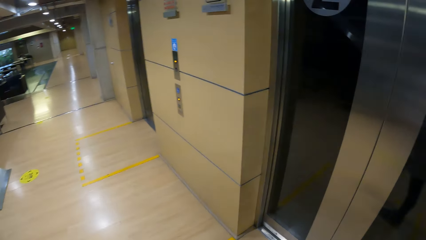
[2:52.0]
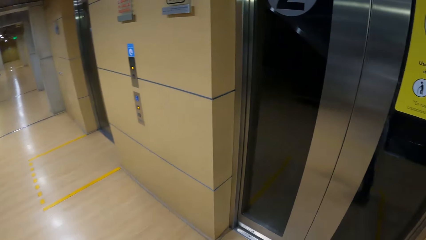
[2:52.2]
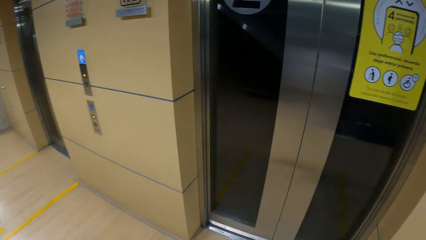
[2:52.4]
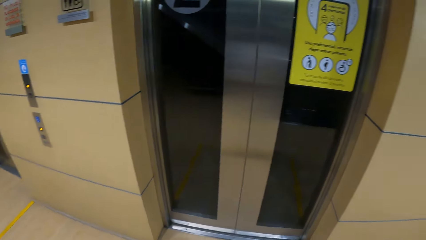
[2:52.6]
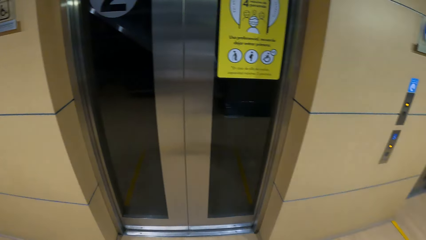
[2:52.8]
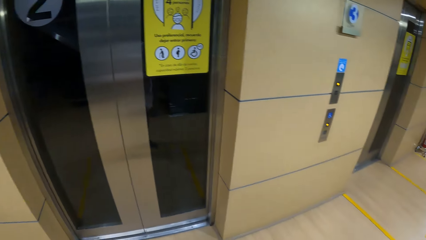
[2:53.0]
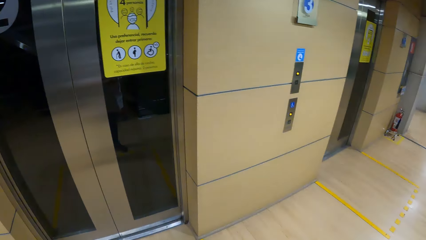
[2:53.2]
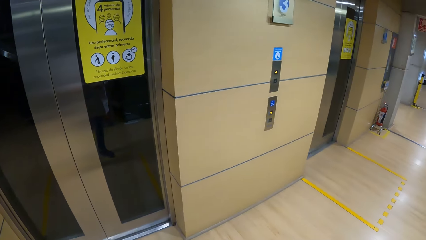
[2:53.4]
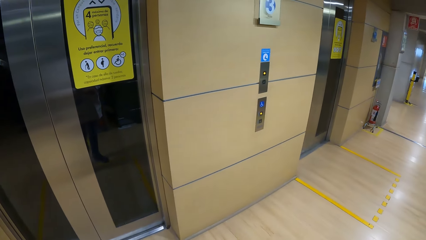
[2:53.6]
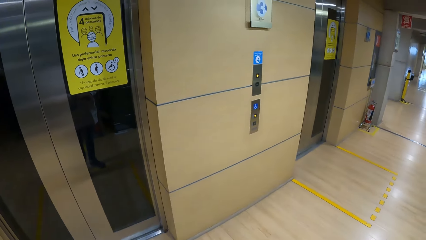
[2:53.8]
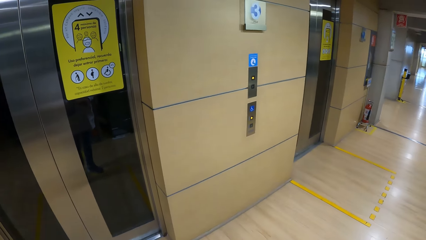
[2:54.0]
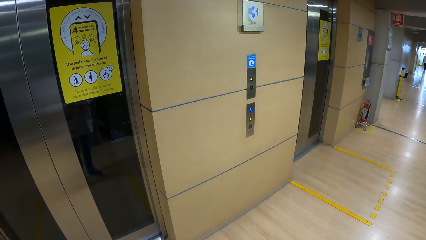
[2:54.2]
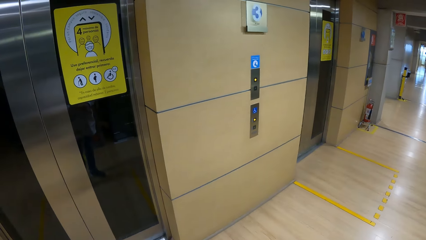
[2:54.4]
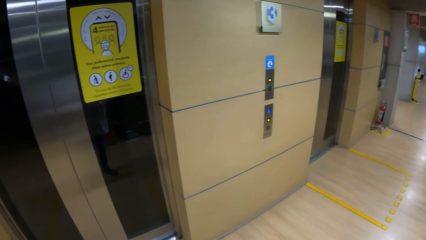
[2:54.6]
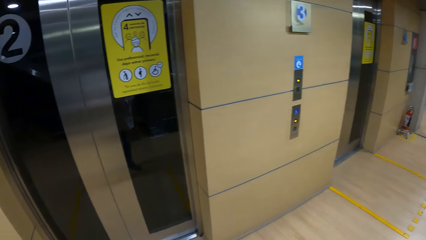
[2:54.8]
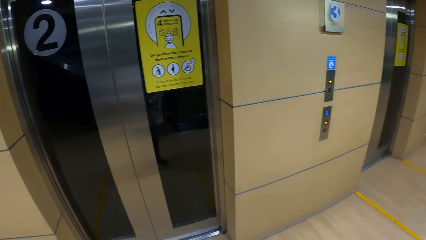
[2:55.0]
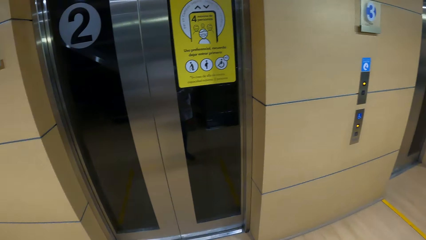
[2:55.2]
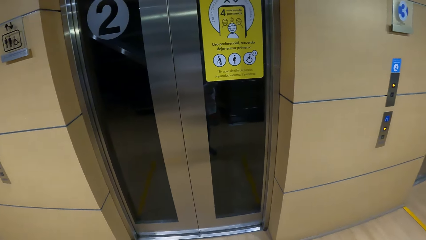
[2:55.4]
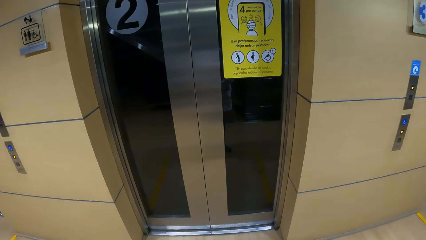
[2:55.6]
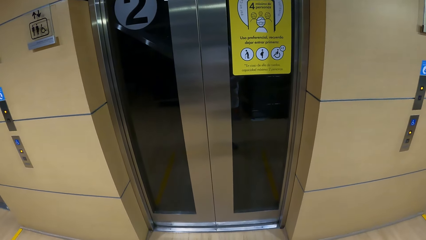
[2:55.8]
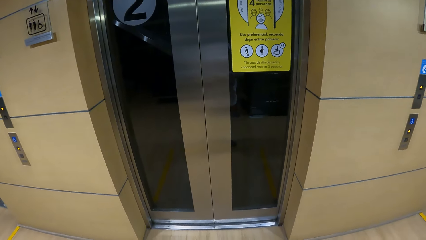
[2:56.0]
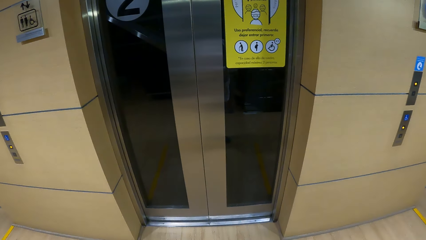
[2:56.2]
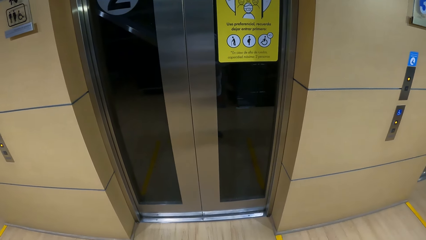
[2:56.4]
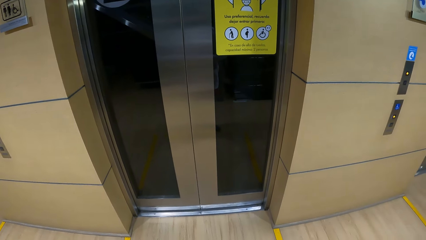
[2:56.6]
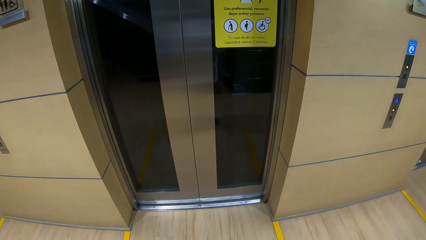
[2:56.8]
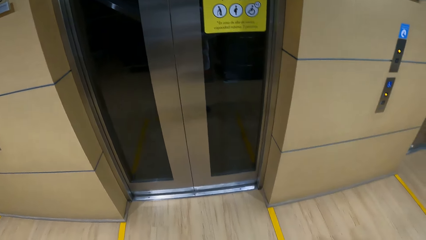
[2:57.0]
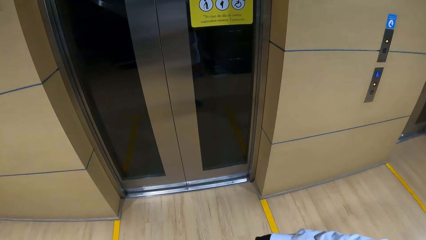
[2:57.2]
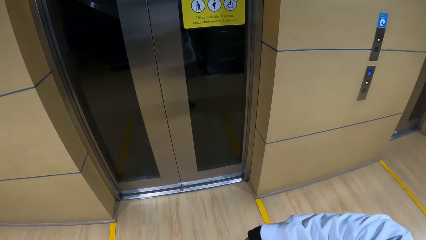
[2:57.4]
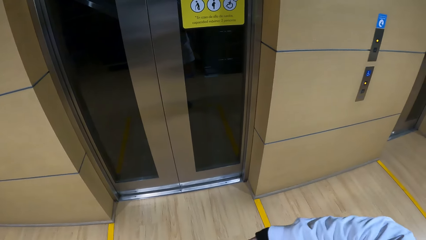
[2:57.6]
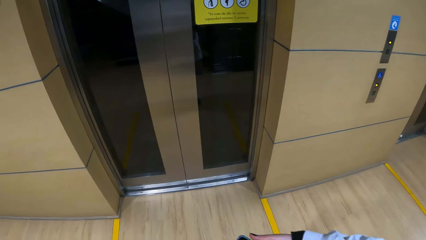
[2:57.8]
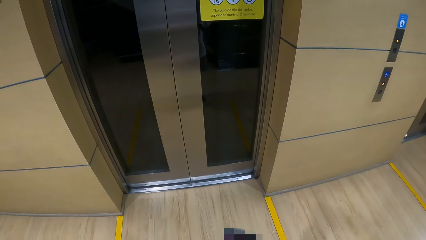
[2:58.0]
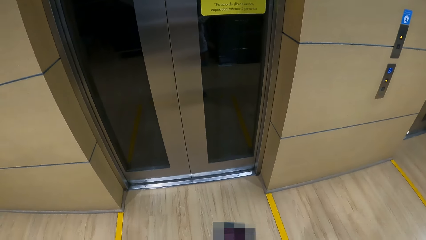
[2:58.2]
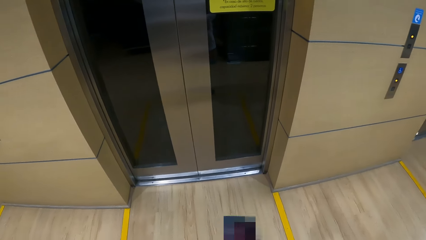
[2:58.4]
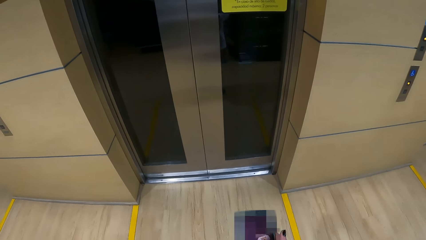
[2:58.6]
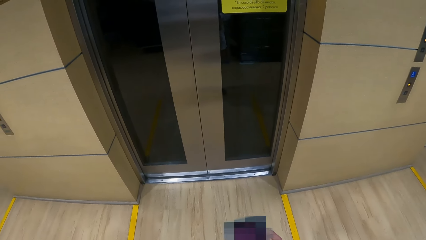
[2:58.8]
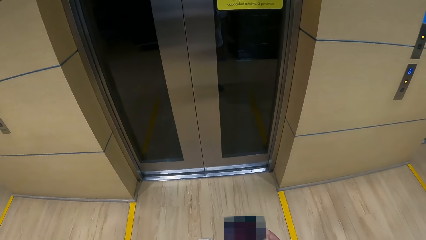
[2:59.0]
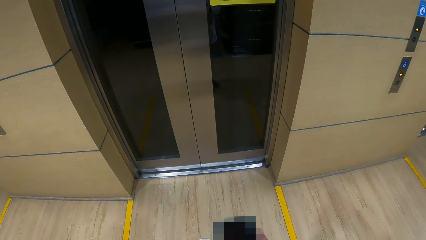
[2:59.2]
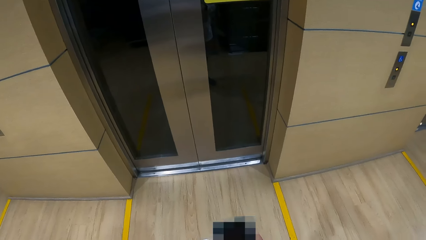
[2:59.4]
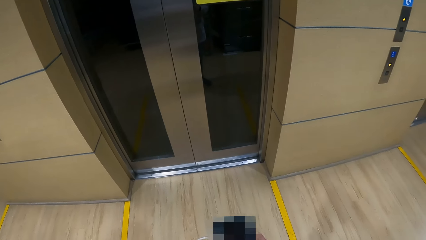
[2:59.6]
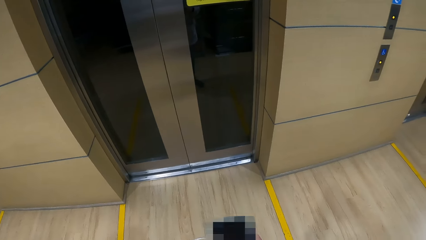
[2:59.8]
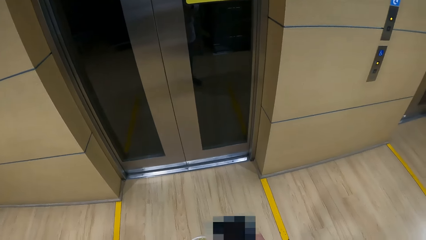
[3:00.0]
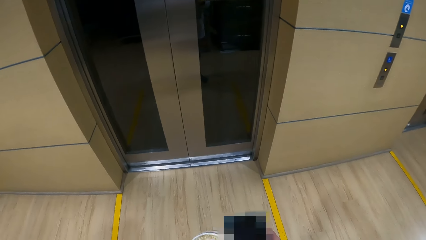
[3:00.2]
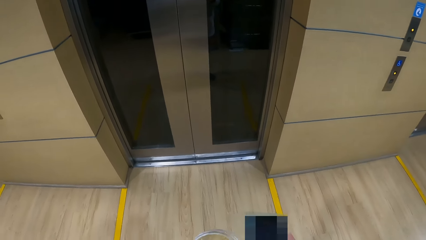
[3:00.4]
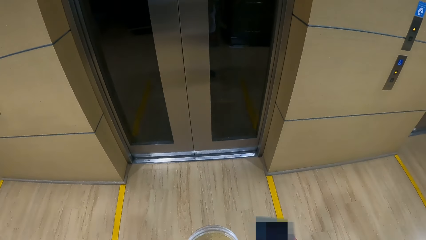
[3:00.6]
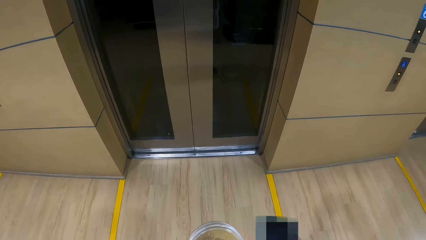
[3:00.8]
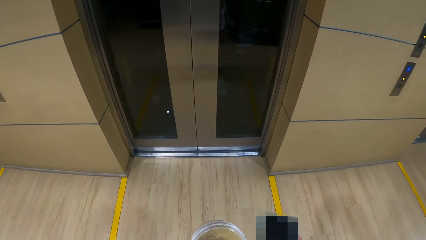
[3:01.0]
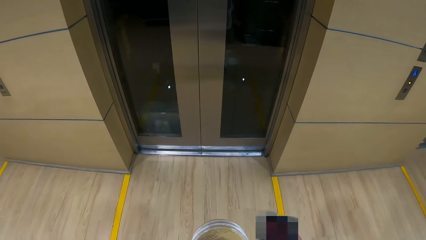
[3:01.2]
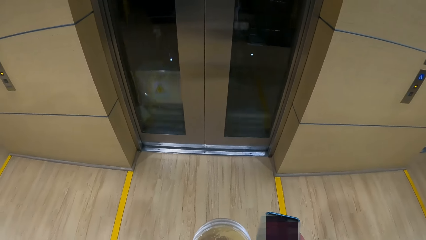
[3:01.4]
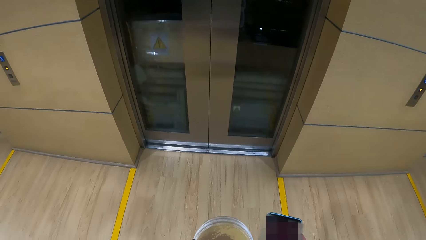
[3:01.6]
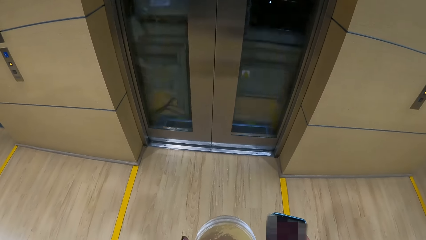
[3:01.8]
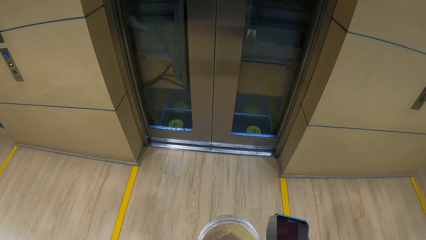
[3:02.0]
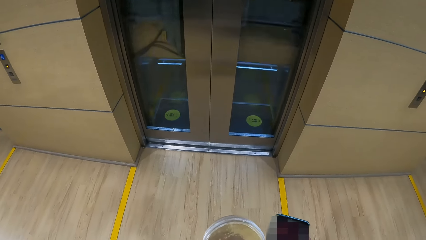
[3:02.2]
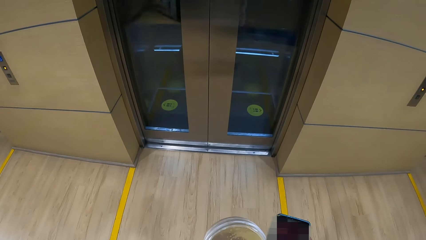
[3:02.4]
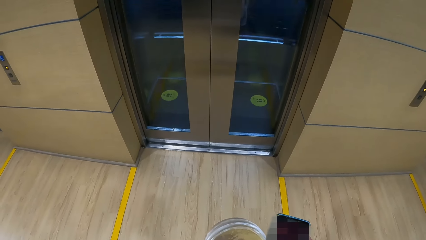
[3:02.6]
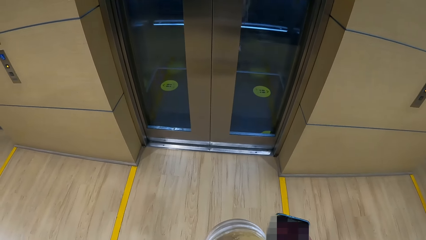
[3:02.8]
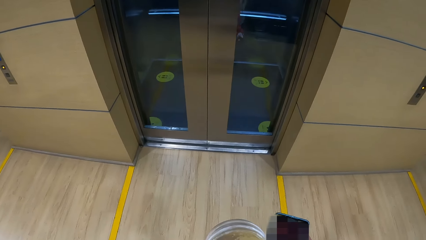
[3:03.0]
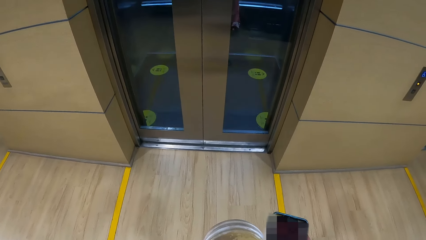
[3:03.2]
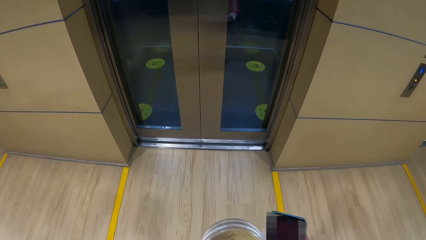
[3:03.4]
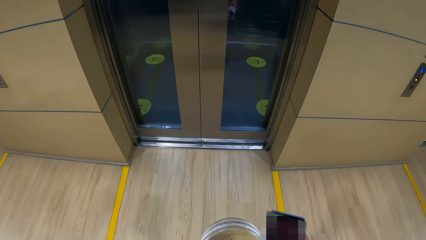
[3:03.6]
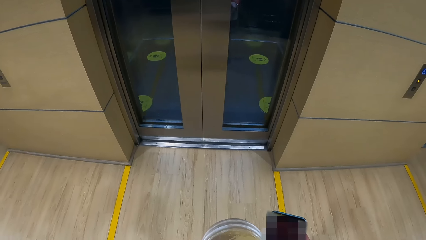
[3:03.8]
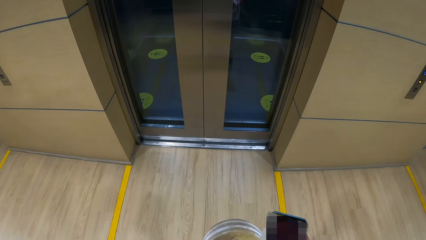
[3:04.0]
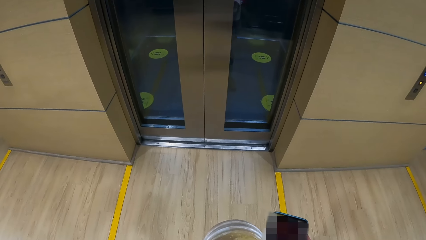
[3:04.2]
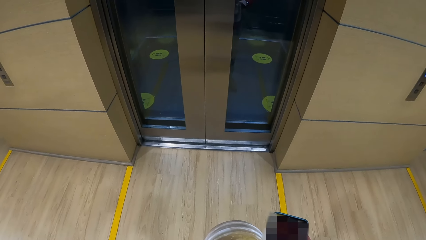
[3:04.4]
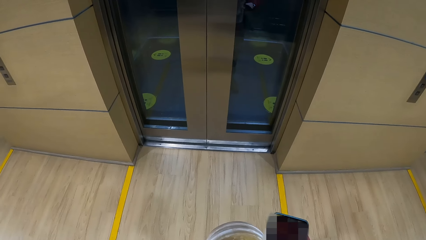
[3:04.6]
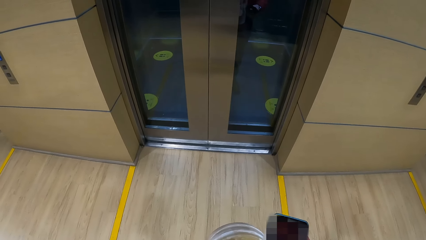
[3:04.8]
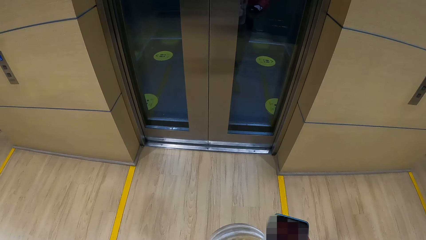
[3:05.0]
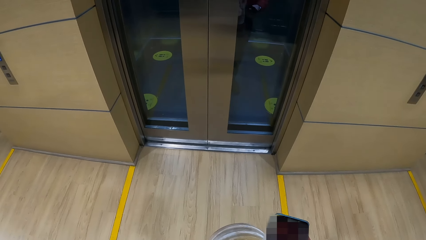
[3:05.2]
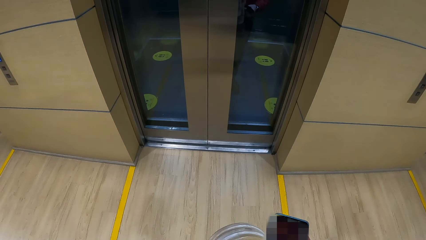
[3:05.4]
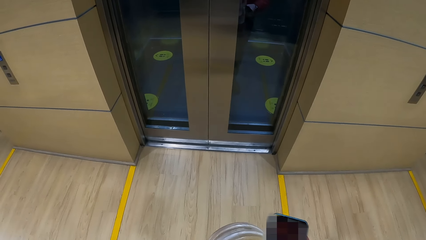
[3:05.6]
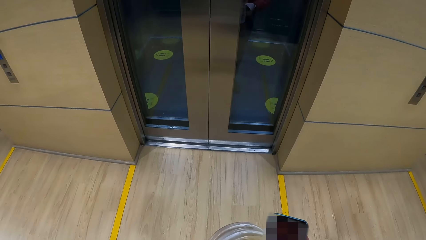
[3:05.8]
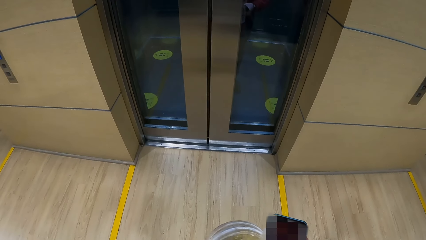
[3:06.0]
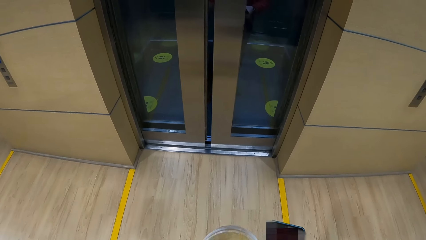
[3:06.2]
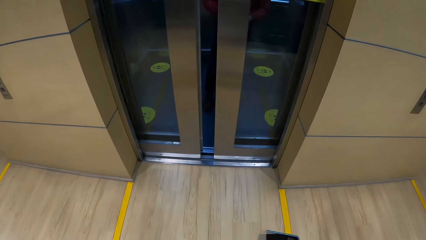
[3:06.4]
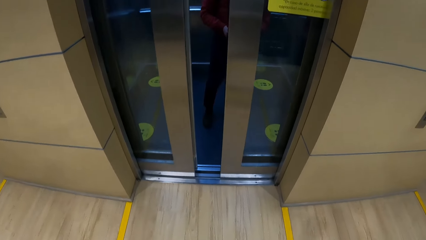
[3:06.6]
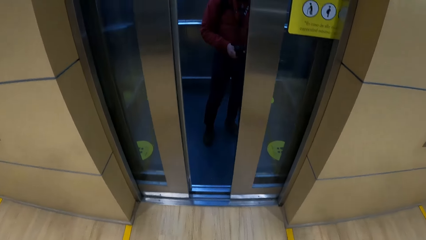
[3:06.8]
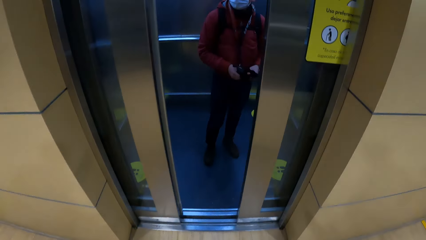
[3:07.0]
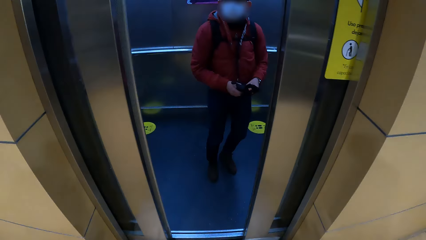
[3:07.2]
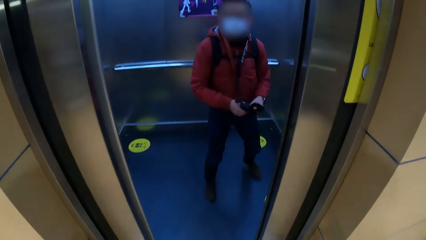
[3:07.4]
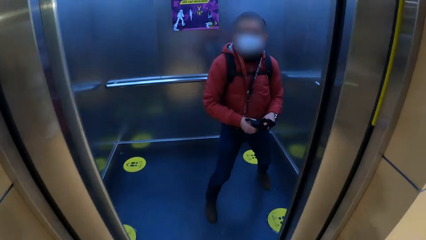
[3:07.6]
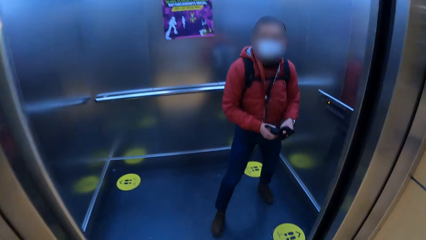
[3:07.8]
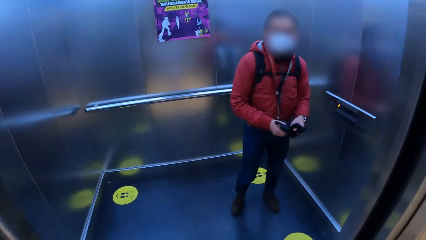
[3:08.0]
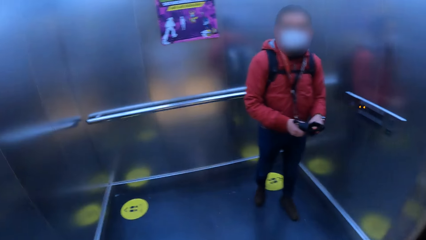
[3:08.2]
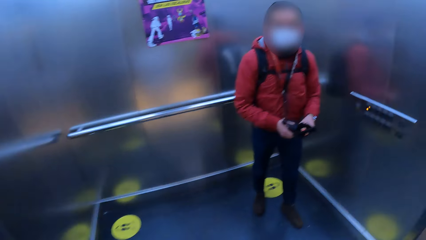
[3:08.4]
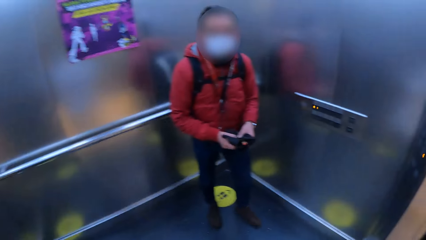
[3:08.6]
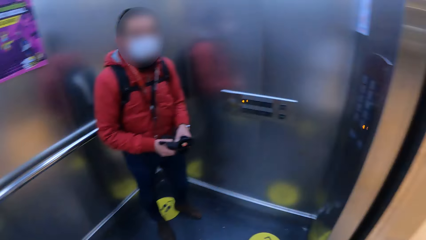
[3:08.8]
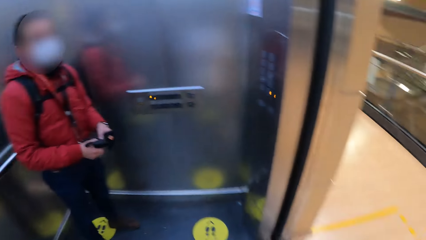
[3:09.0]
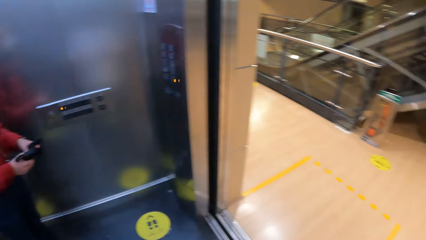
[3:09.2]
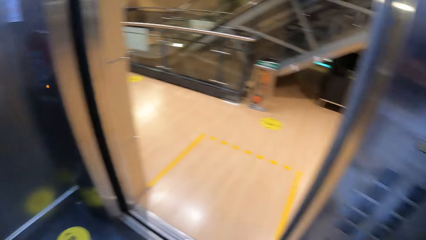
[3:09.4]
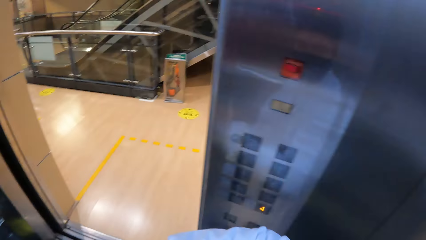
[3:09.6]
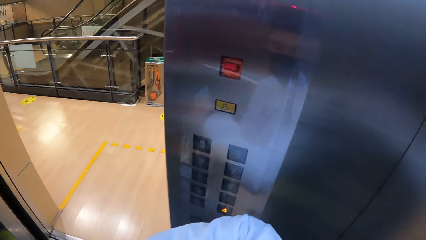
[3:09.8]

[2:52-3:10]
The camera wearer stands in front of an elevator. She operates a phone with her right hand. She holds the phone. She walks into the elevator. A man steps aside inside the elevator.
